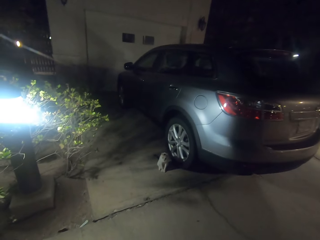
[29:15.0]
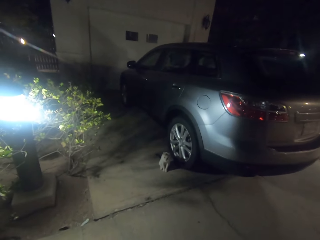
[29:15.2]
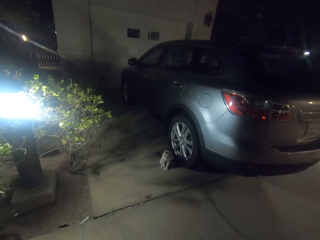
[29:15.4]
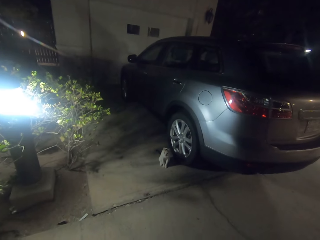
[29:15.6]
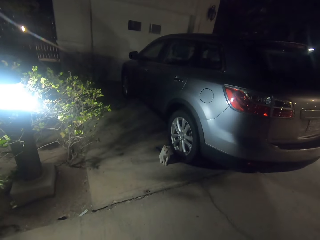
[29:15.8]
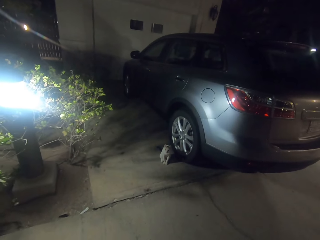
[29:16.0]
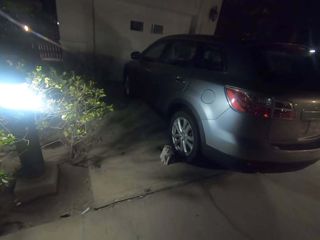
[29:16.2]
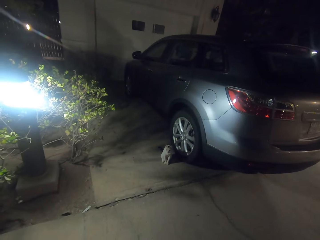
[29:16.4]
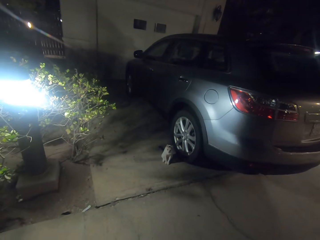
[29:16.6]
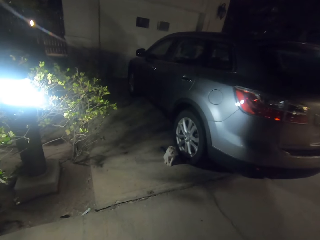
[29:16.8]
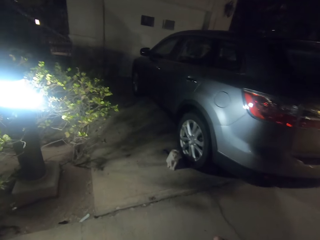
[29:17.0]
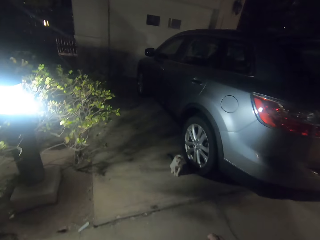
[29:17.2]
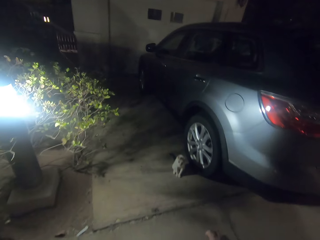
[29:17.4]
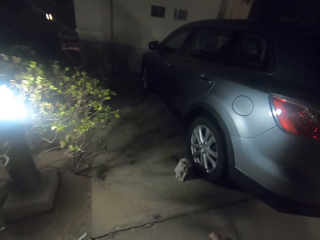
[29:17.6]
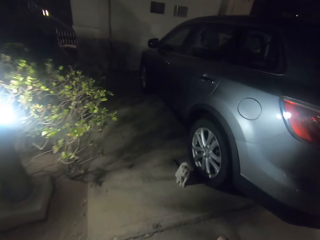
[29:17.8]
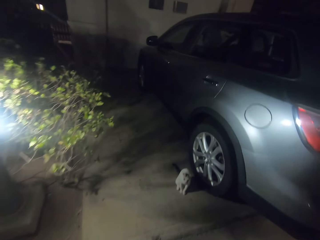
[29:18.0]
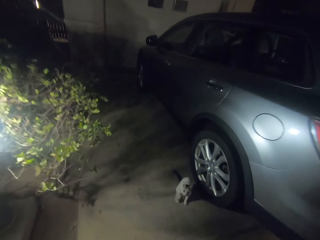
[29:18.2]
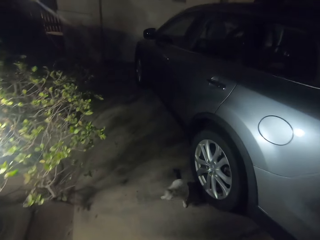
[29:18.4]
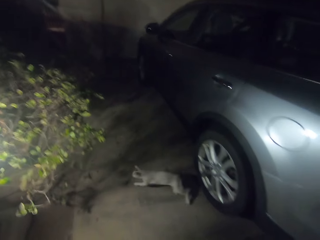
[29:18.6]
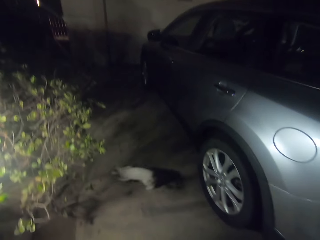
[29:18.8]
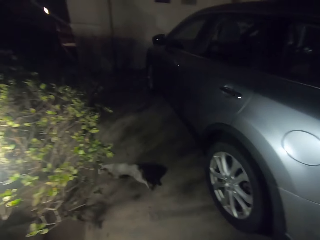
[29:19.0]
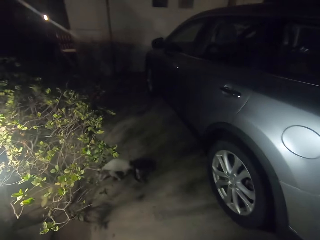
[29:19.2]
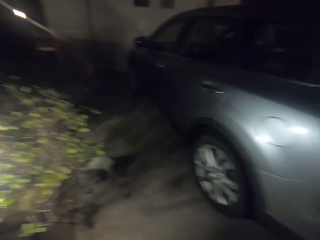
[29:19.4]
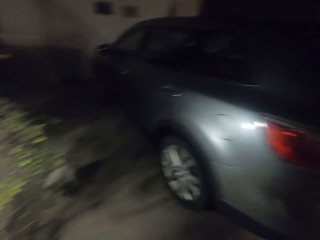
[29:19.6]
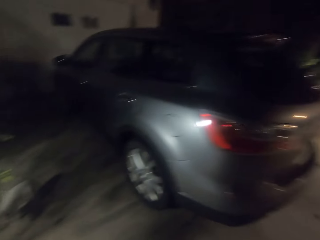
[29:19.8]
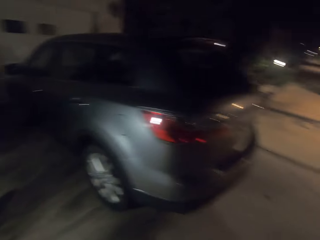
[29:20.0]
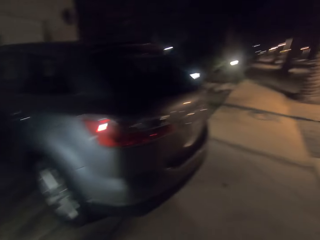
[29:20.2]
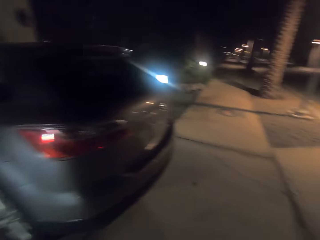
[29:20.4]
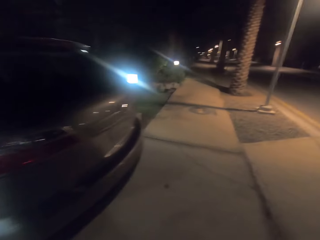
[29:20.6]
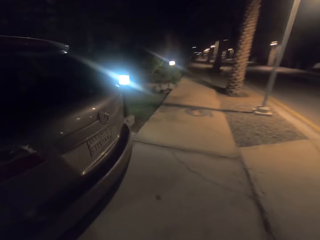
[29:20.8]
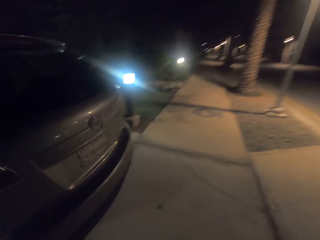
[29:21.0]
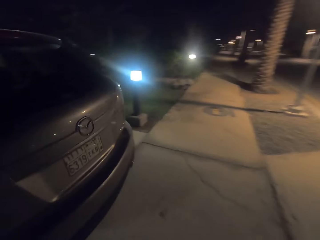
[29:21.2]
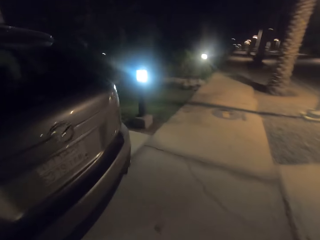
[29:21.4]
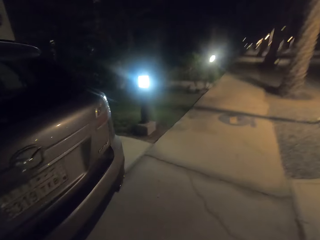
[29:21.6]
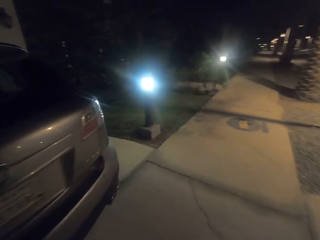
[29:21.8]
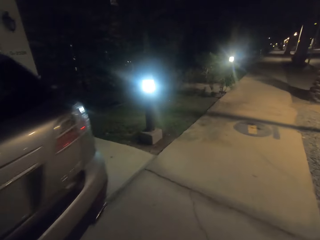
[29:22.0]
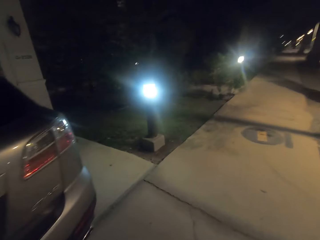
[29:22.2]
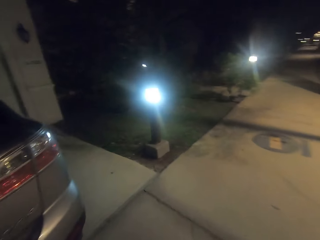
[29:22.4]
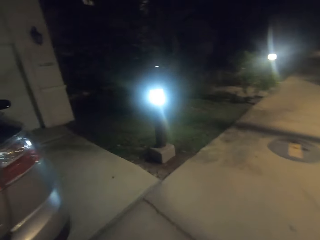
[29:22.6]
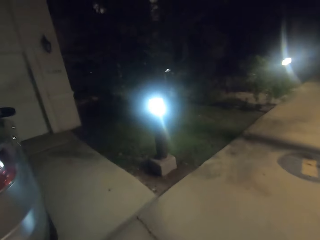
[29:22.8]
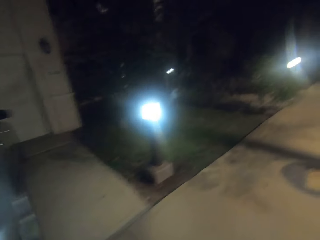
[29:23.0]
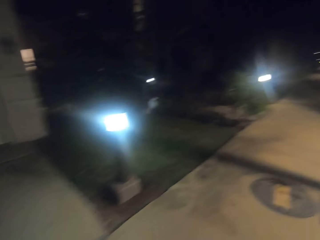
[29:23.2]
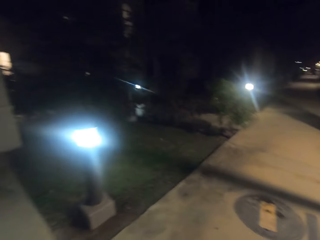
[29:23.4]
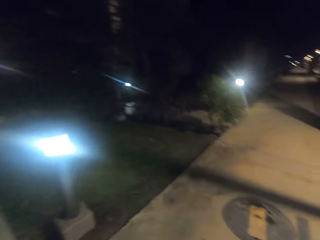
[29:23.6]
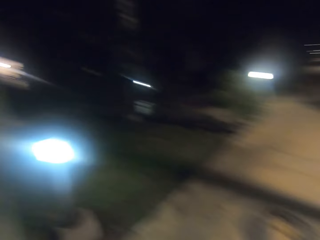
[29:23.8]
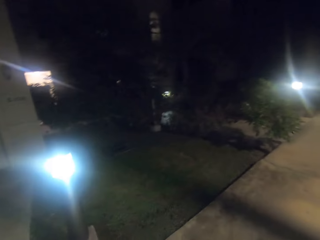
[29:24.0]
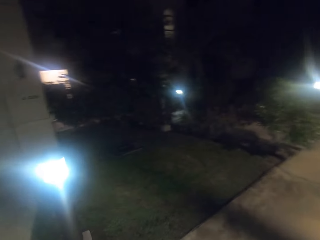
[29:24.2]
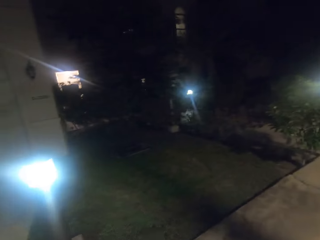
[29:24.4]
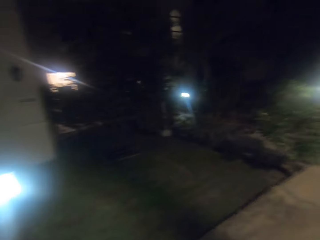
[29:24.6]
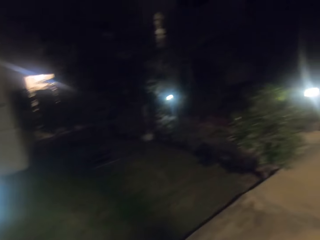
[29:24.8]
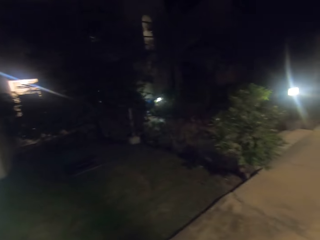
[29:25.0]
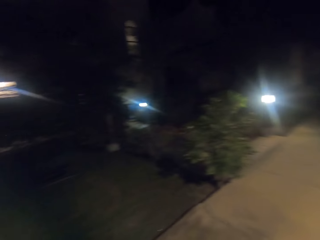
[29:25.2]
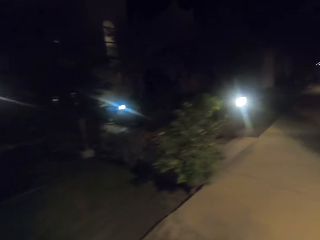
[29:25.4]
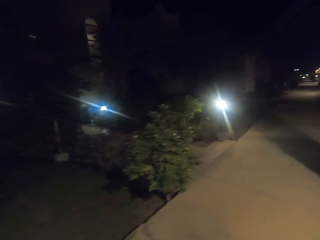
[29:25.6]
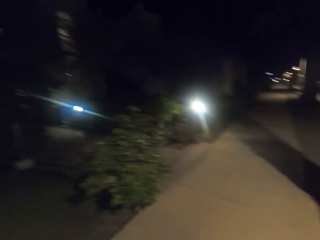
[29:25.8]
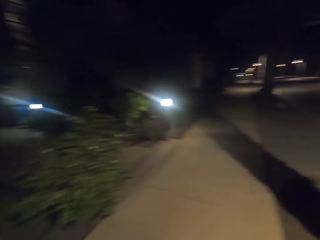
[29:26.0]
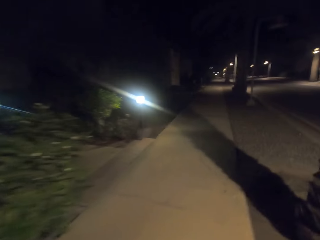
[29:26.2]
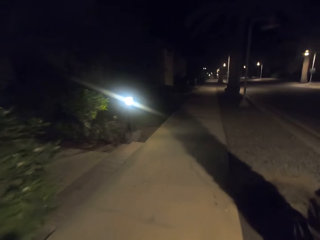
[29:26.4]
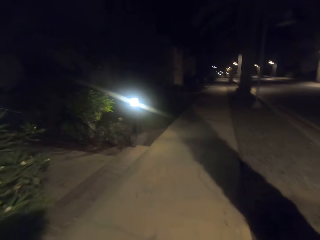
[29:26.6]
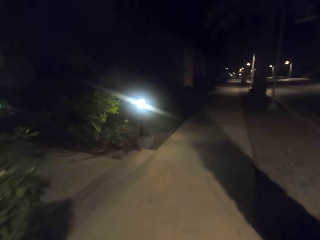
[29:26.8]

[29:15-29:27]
The camera wearer stands on the road. They walk on the road.

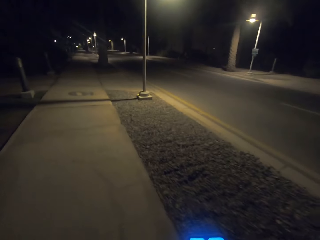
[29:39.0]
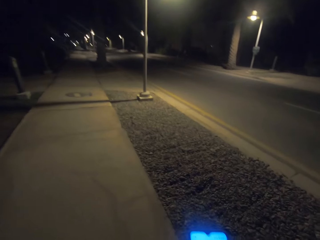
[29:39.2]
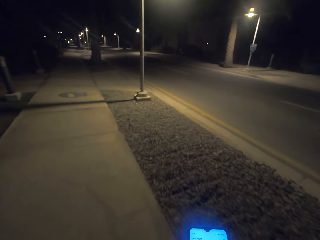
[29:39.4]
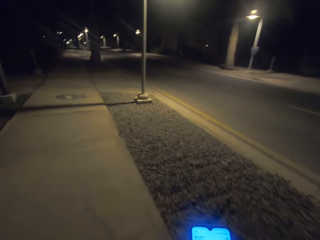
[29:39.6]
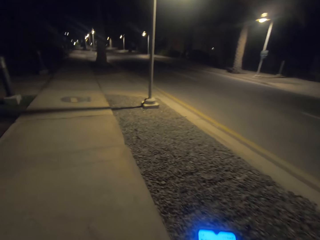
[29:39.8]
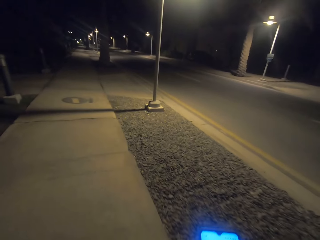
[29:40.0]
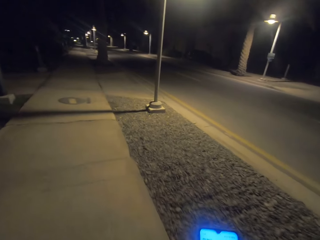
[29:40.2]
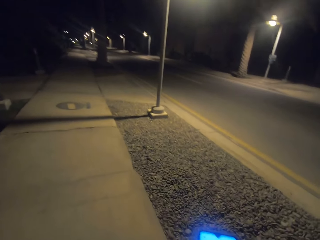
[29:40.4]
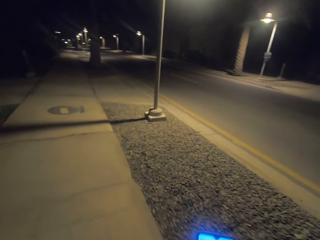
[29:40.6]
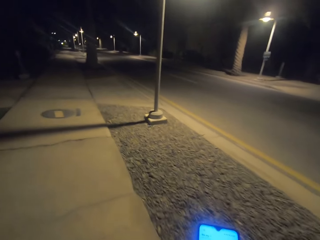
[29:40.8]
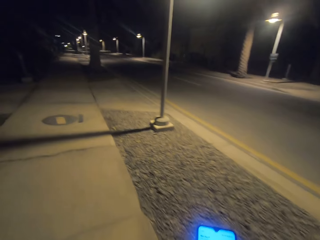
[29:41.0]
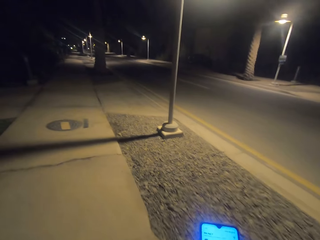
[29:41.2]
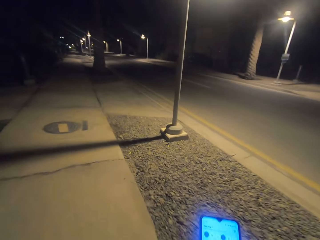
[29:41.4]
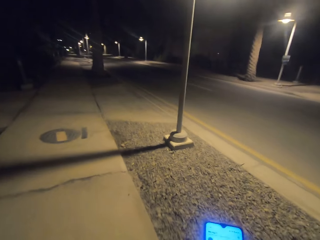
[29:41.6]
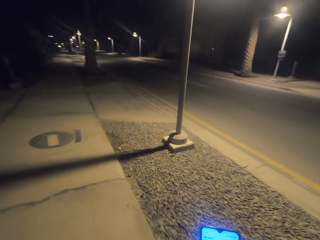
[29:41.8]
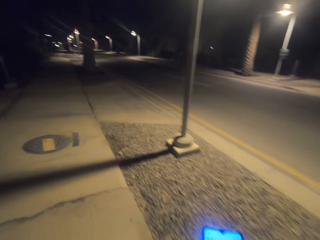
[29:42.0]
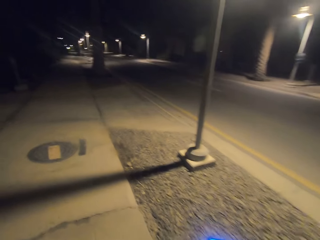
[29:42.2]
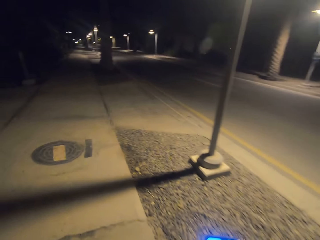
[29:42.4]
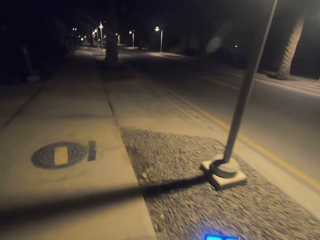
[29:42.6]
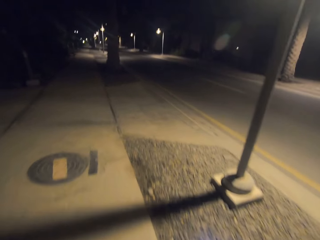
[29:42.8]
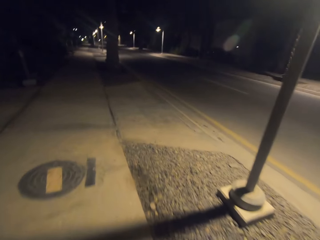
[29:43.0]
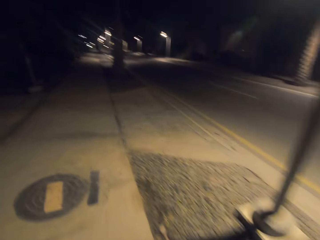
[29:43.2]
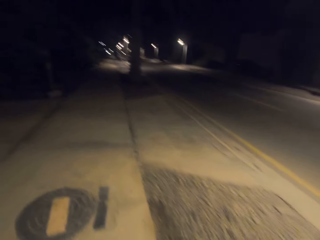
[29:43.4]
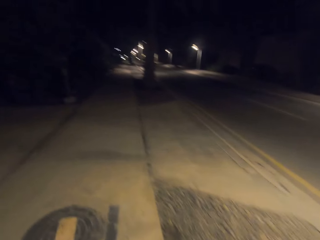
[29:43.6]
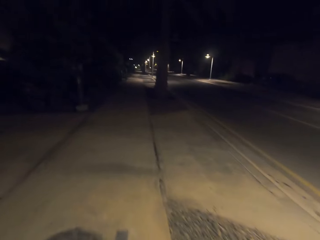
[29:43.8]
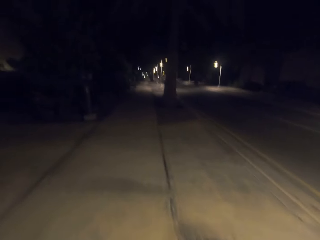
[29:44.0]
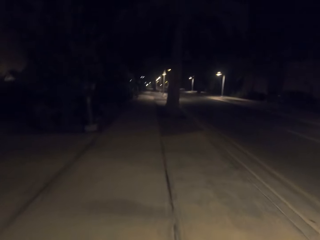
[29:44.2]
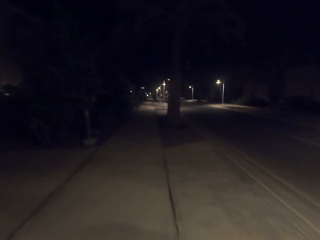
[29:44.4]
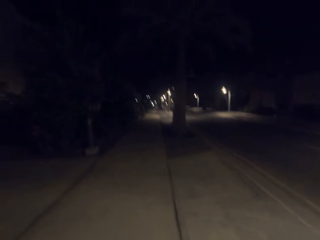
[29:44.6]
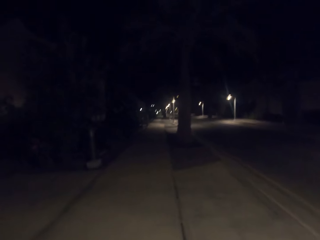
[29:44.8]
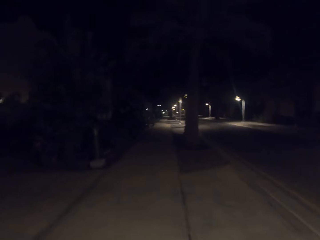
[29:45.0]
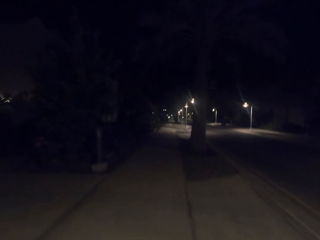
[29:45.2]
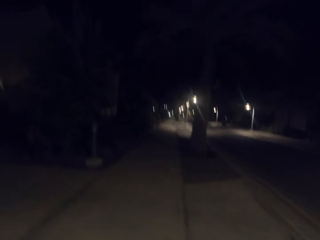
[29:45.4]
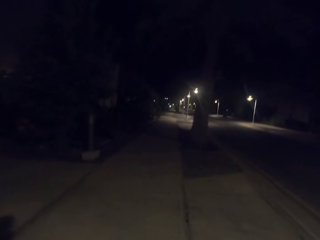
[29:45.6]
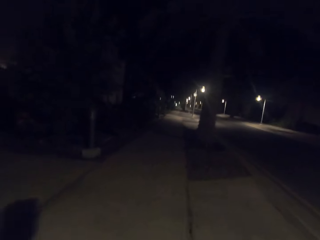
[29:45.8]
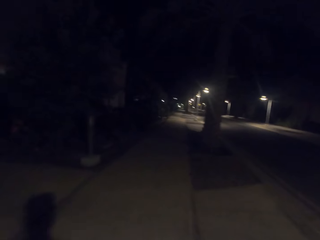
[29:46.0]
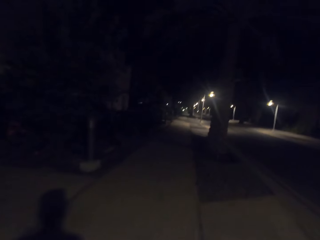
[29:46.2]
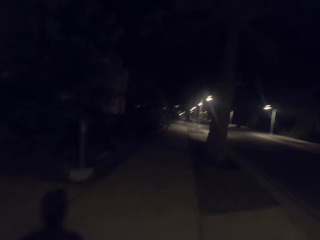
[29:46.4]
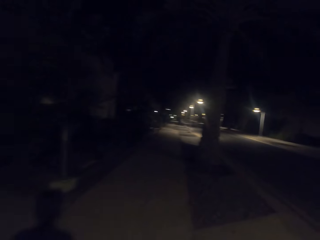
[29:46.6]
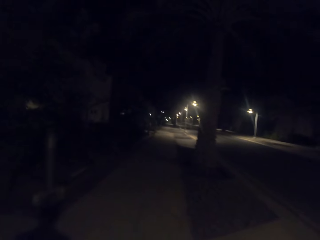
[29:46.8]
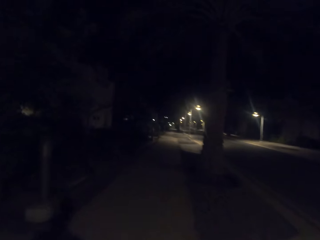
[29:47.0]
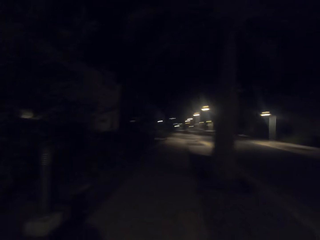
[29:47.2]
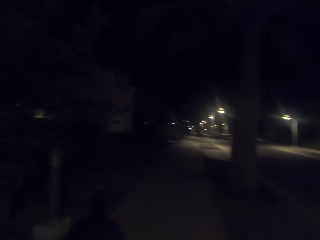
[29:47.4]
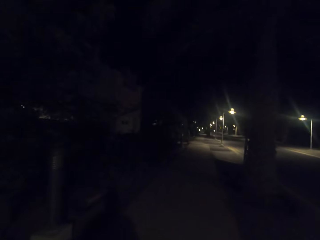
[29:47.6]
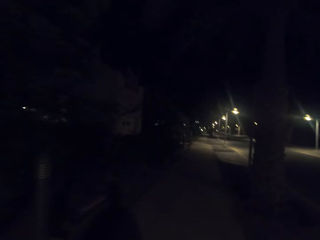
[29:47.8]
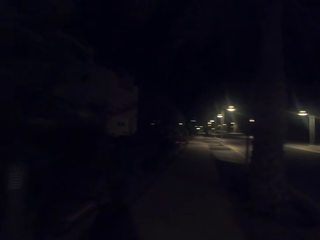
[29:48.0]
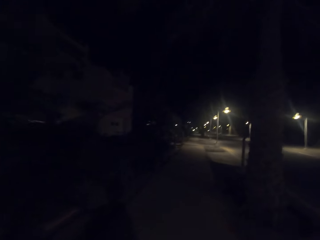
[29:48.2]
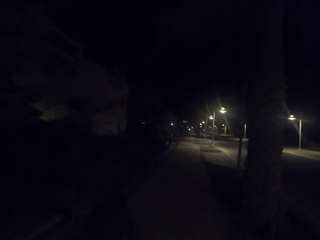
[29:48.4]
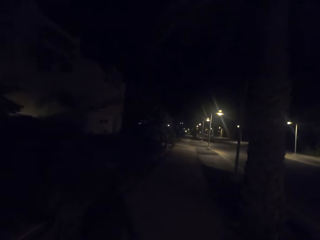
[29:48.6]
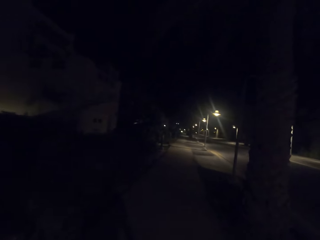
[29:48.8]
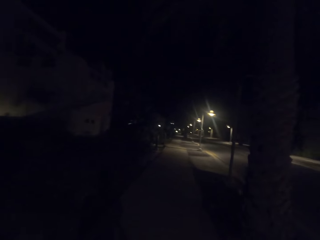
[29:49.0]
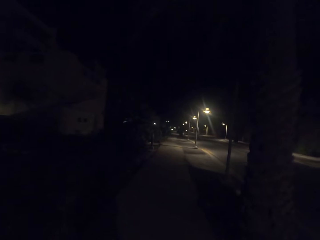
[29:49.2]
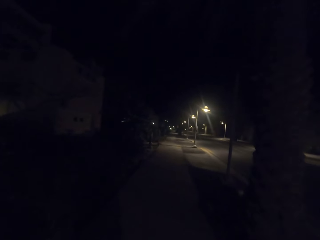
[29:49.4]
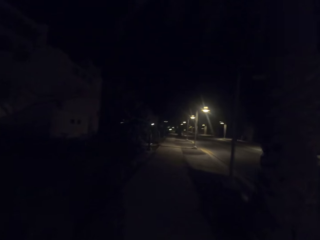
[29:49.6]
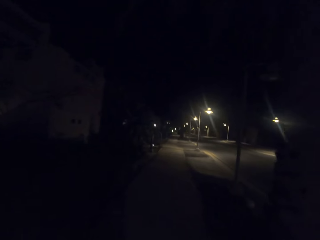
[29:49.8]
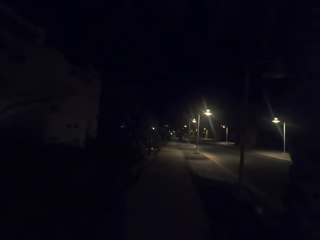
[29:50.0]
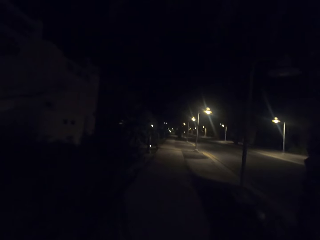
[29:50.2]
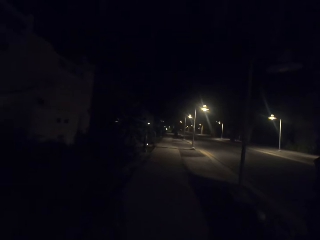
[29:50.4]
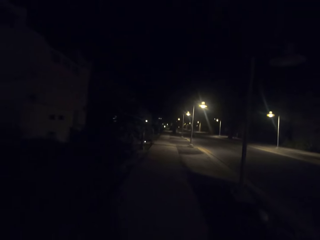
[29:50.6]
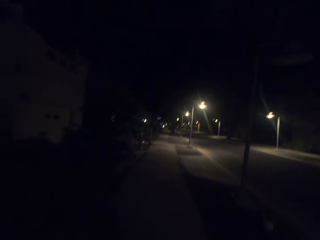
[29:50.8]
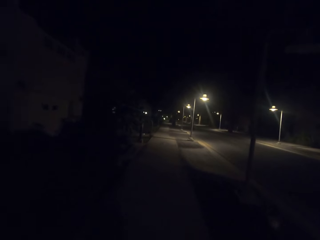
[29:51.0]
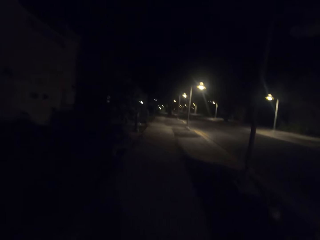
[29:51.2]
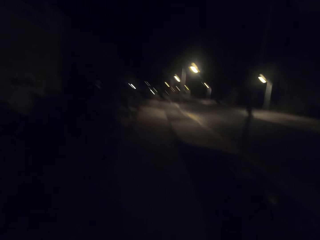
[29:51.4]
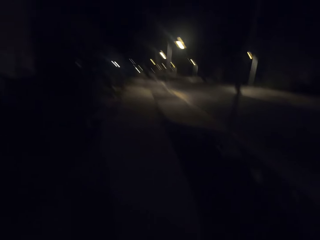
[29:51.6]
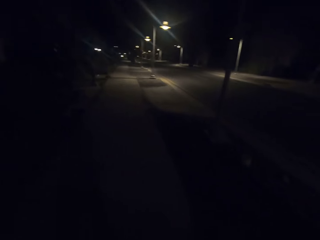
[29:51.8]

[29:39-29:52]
The camera wearer scrolls on the cell phone. They take a video with the phone. They walk on the road.
